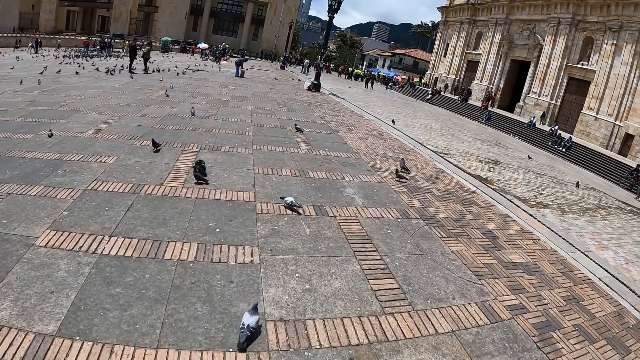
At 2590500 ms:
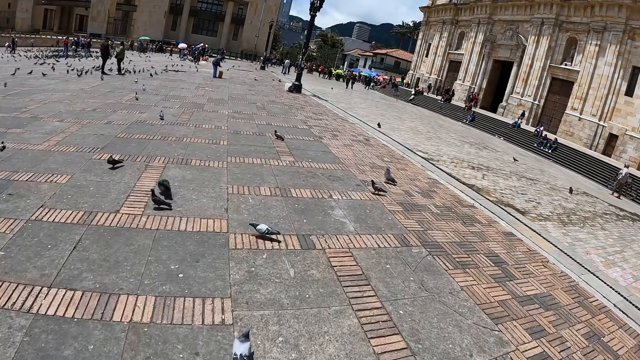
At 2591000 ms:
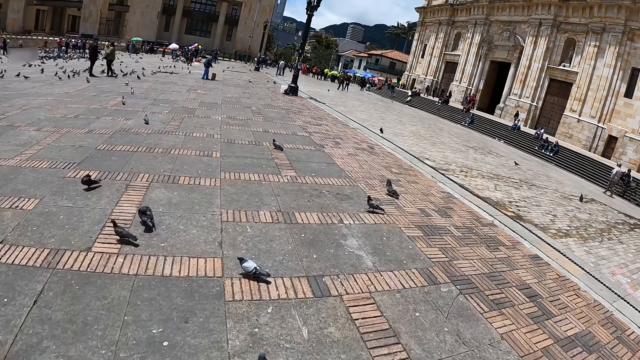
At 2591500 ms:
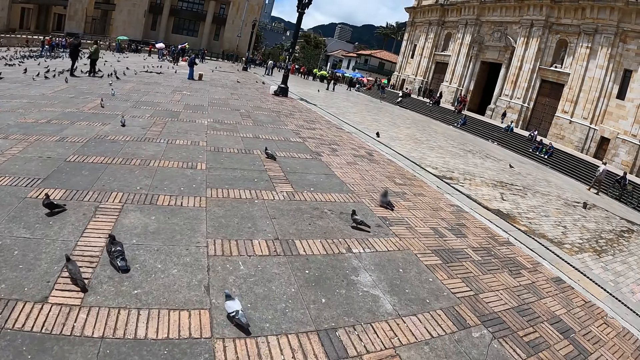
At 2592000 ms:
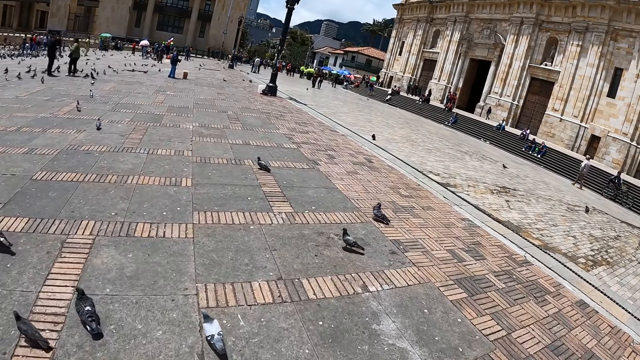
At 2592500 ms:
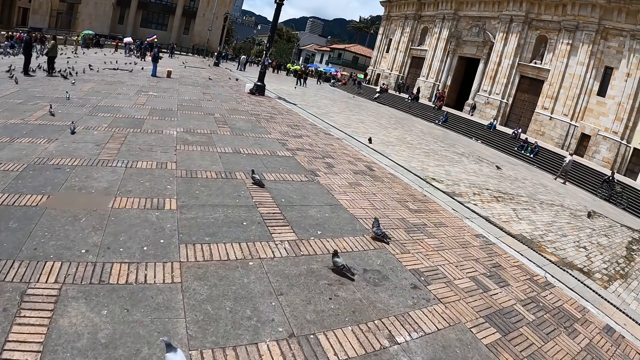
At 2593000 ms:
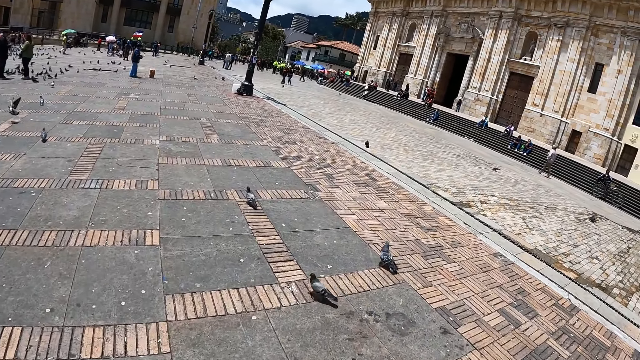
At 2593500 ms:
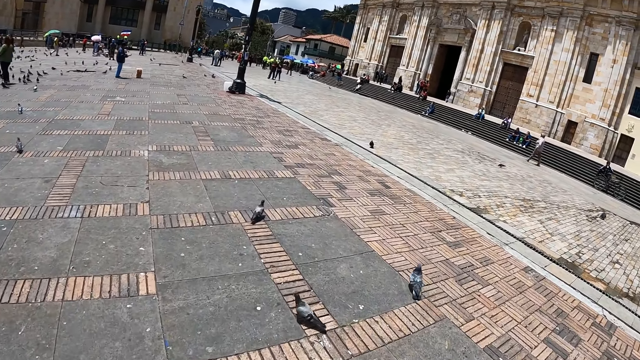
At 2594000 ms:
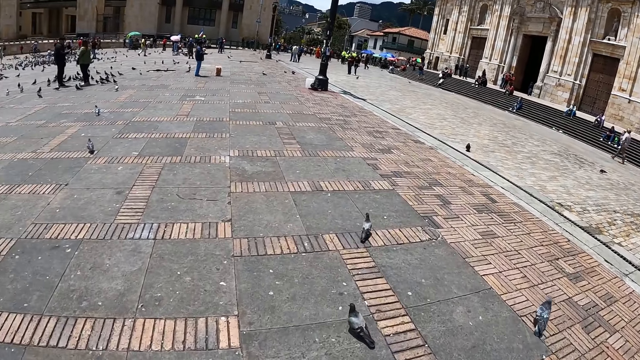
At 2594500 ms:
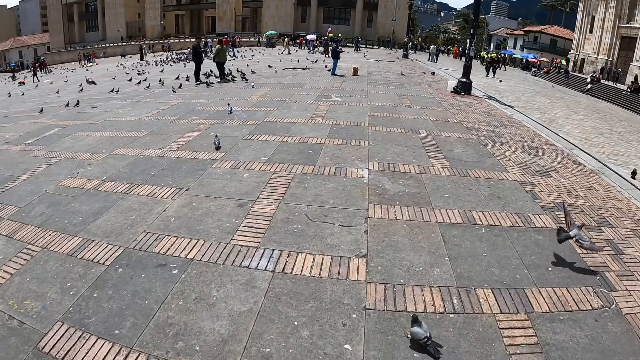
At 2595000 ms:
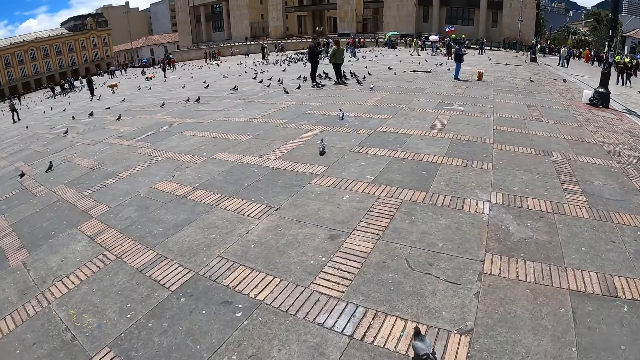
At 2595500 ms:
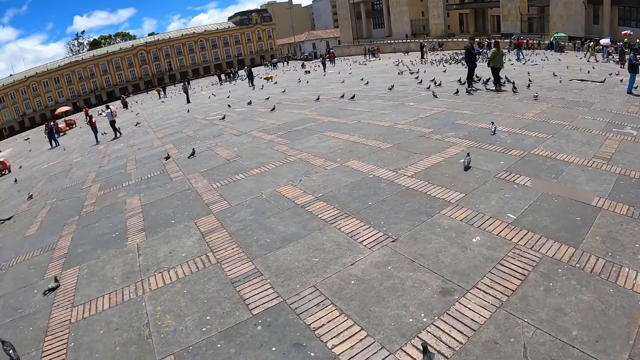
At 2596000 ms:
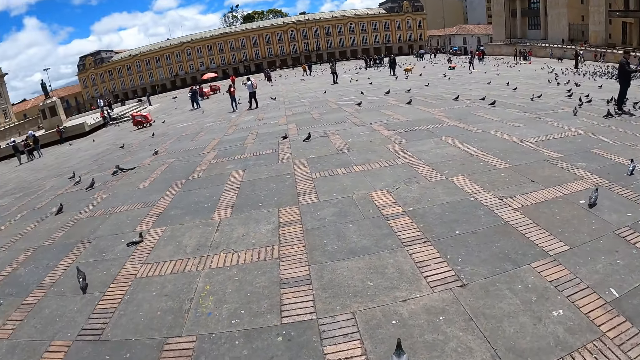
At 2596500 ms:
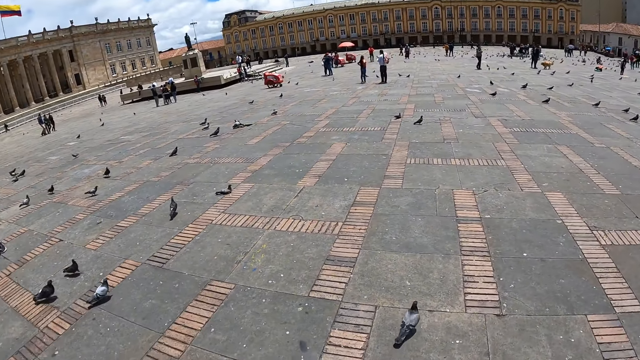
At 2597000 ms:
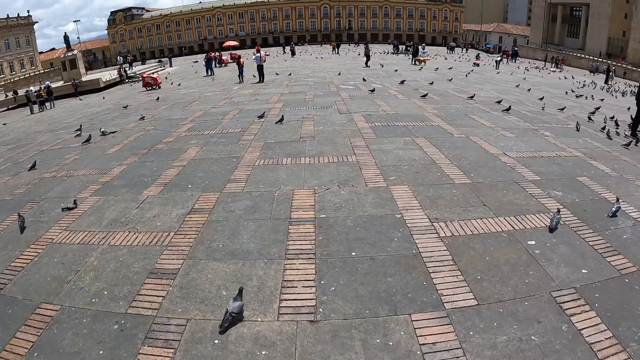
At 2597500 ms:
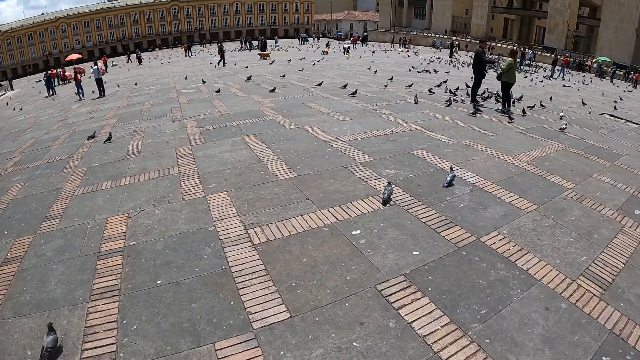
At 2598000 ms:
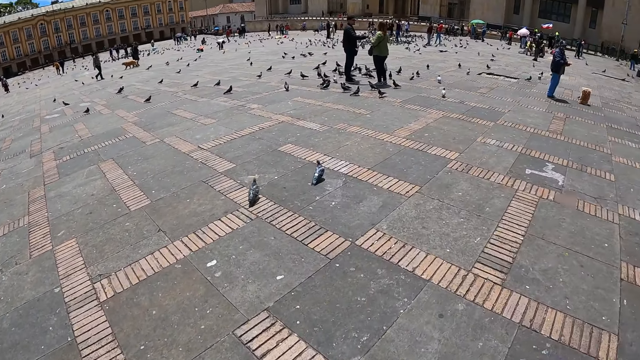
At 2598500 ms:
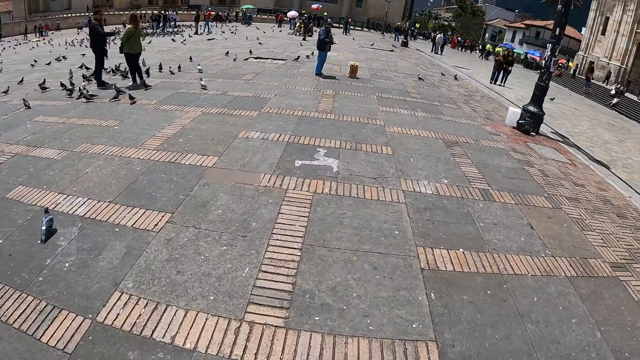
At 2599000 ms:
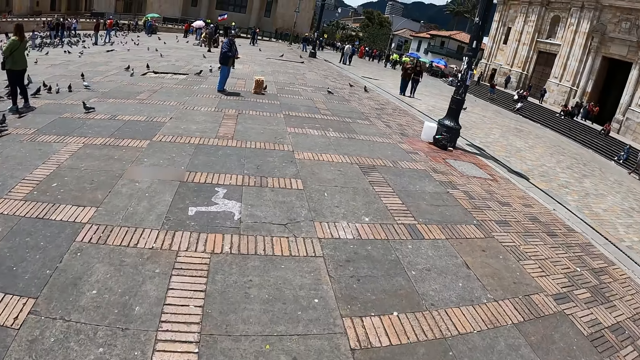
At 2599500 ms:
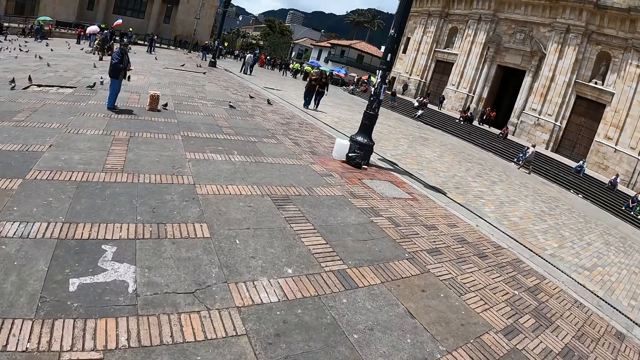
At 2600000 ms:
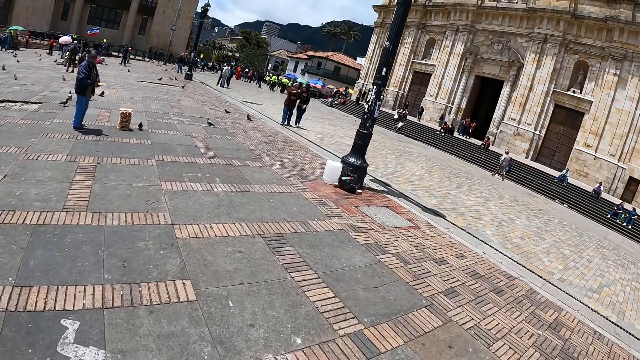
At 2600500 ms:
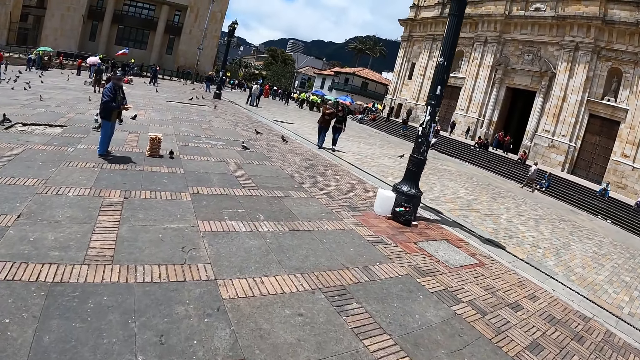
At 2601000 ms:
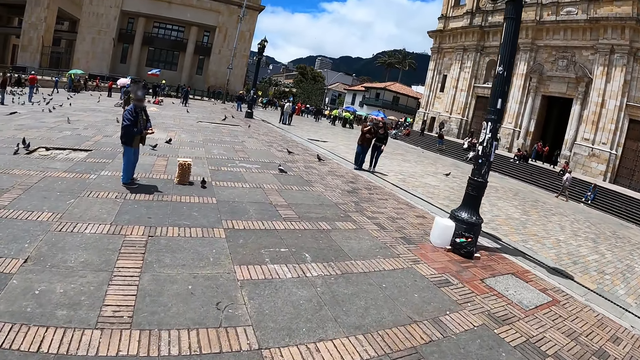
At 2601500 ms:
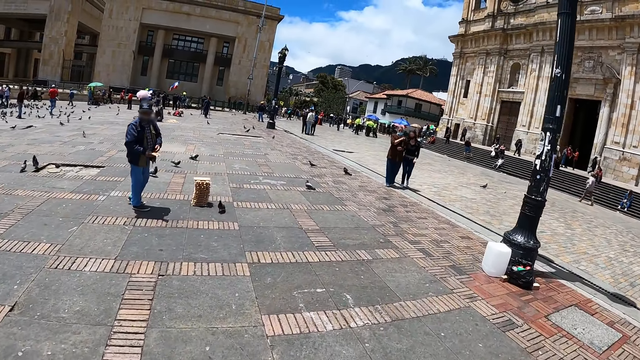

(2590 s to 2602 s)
The camera wearer walks on the pavement. They look around. They walk around the pavement.

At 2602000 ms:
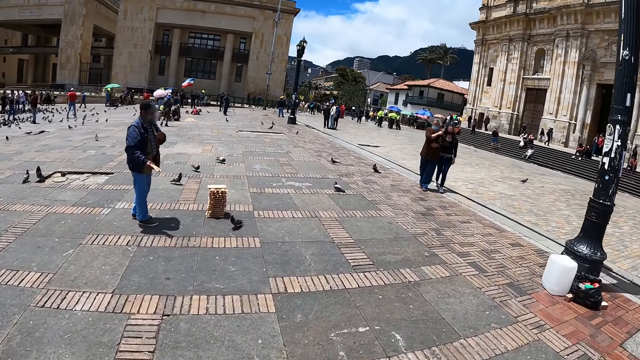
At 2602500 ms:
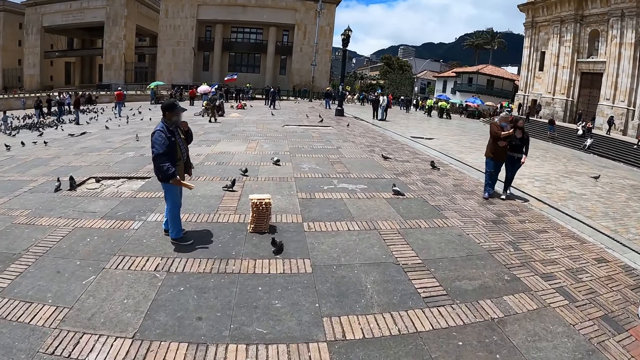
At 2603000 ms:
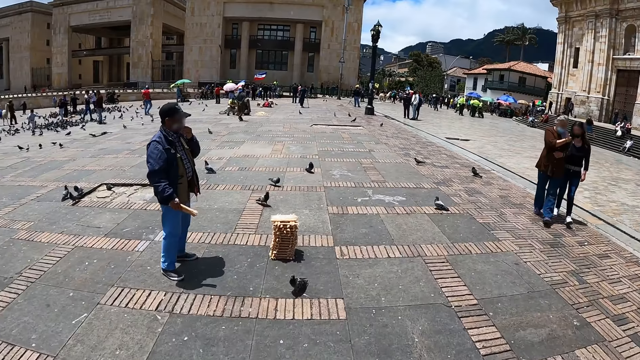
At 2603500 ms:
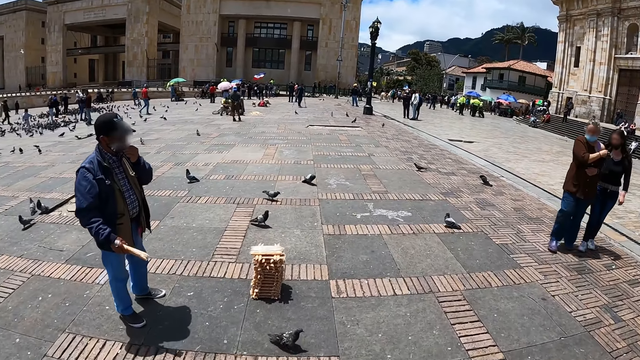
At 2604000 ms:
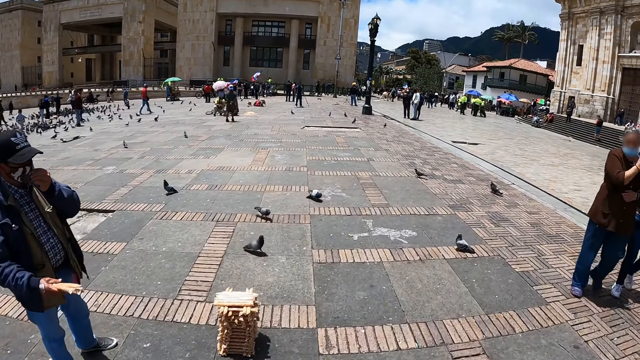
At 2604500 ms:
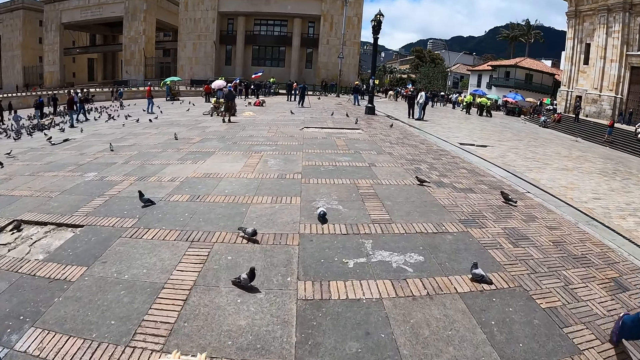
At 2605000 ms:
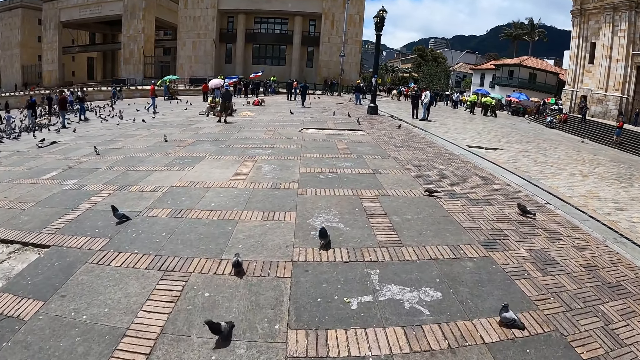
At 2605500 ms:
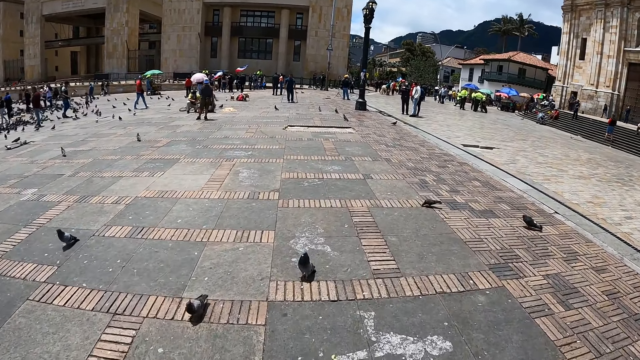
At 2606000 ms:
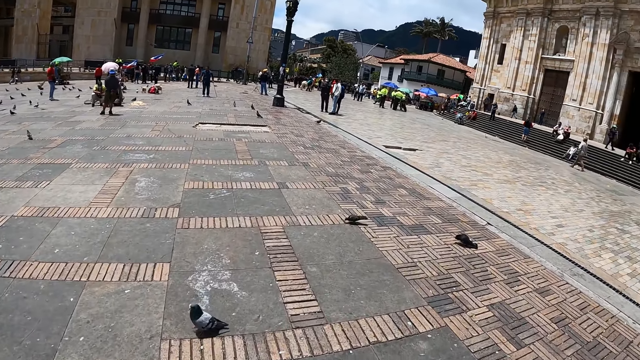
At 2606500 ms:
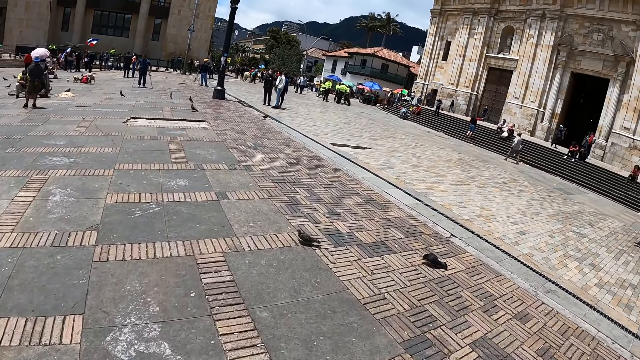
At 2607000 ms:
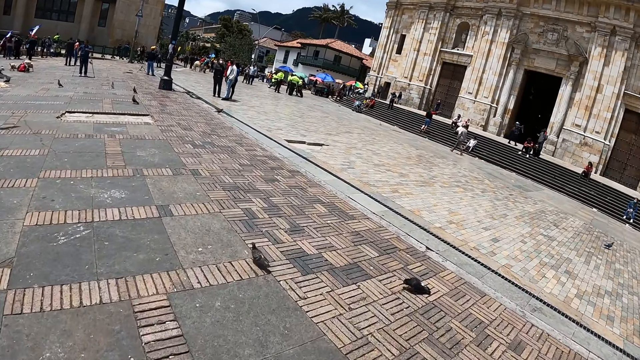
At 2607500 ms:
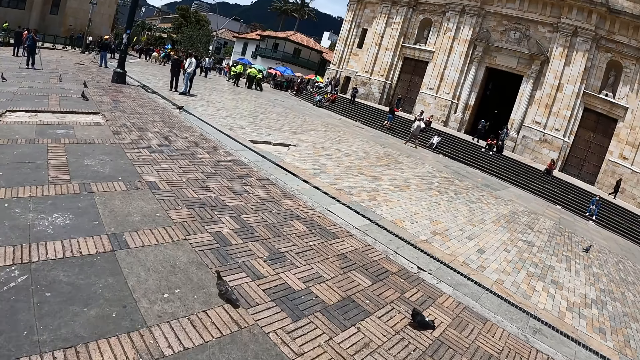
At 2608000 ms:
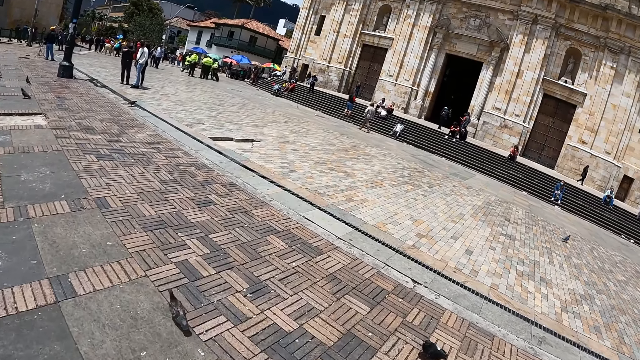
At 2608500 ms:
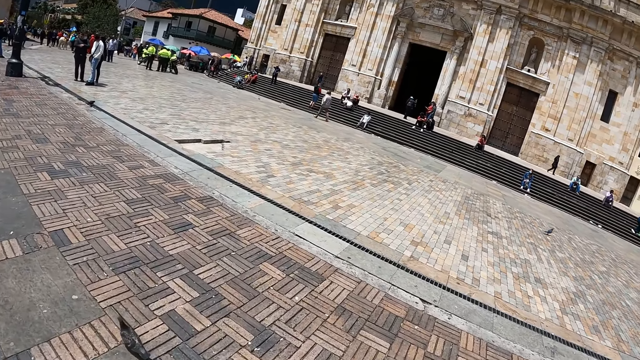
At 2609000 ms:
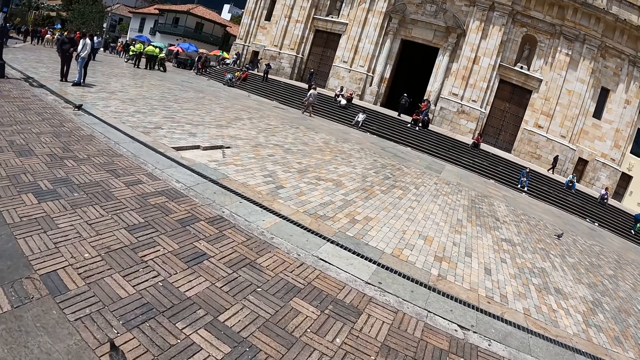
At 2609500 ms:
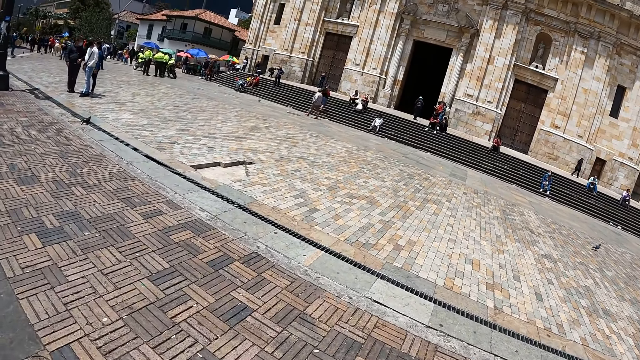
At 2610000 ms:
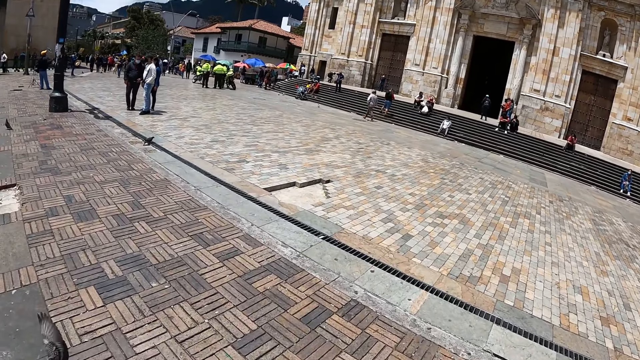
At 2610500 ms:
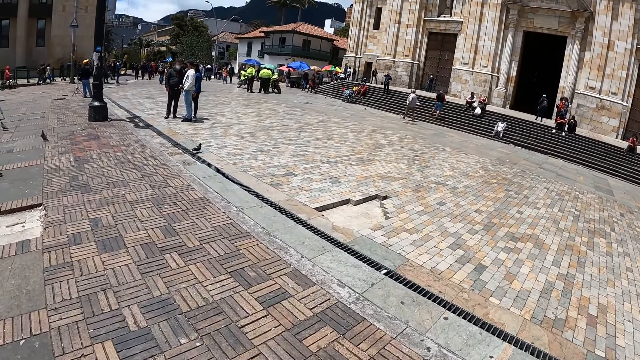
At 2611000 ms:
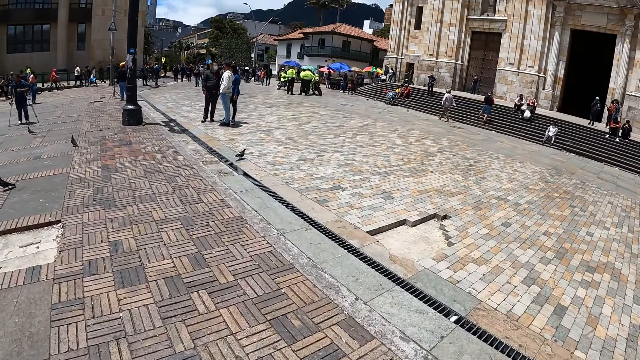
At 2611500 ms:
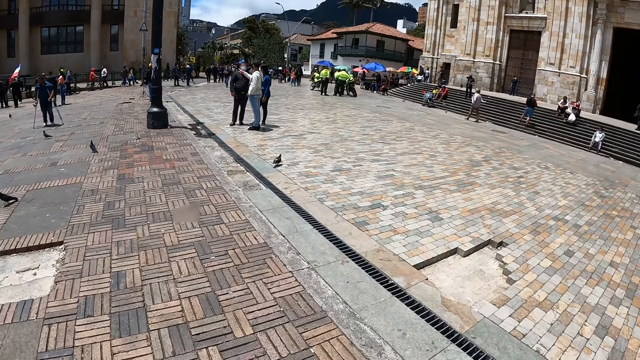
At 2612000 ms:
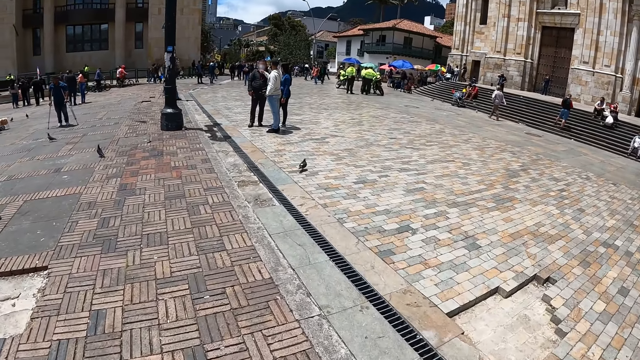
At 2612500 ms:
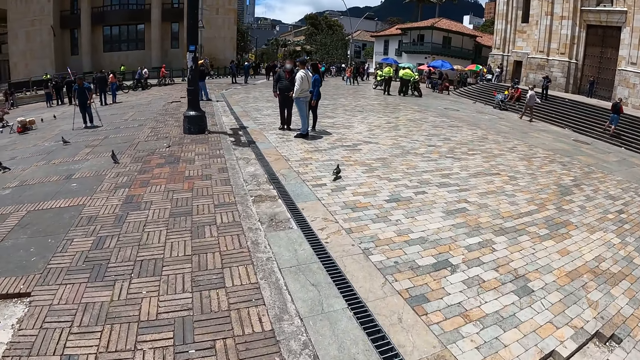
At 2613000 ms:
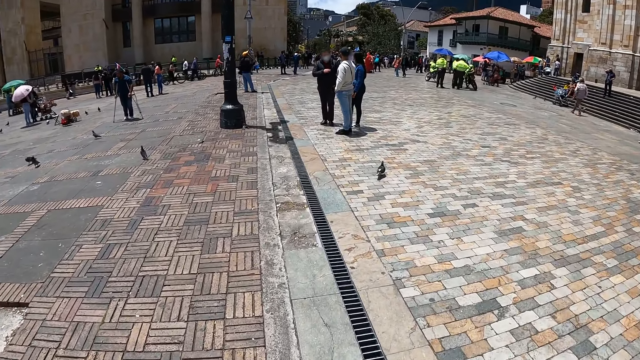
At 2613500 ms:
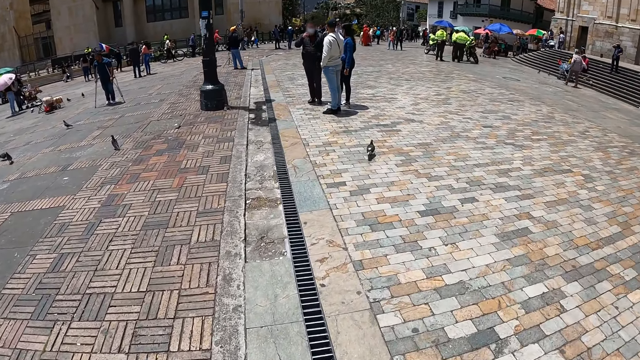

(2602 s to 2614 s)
A man holds a piece of wood on the right hand. The man stands on the pavement and adjusts the face masks. A lady and another lady dialogue and walk on a pavement. The camera wearer walks on the pavement.
